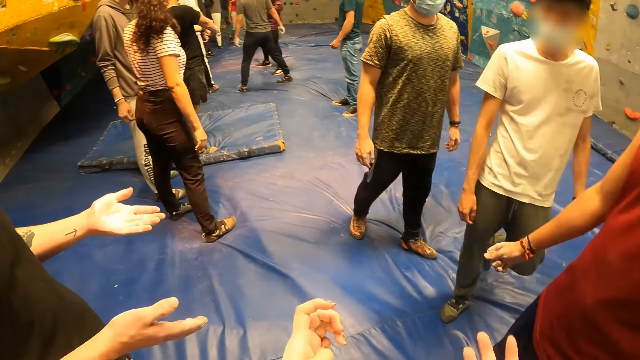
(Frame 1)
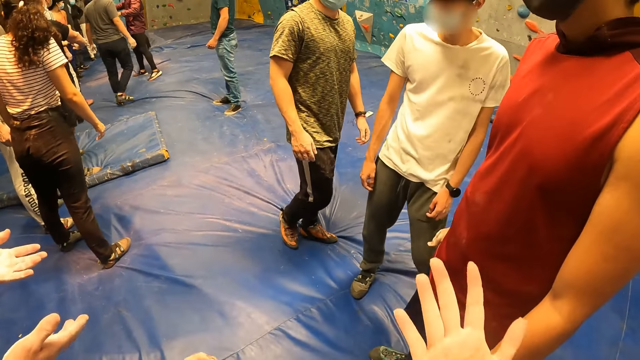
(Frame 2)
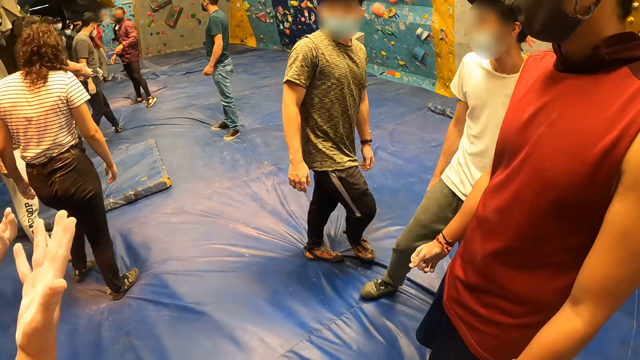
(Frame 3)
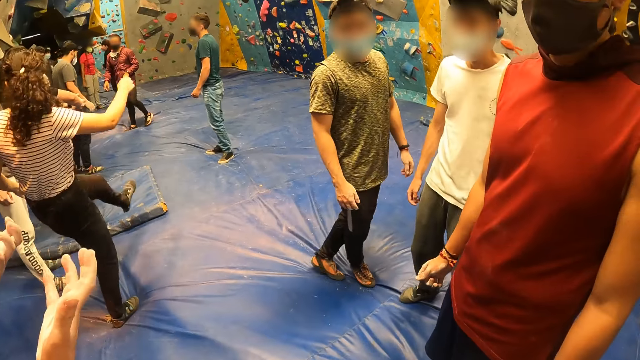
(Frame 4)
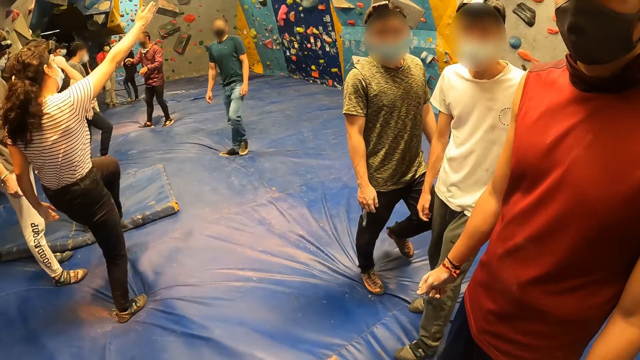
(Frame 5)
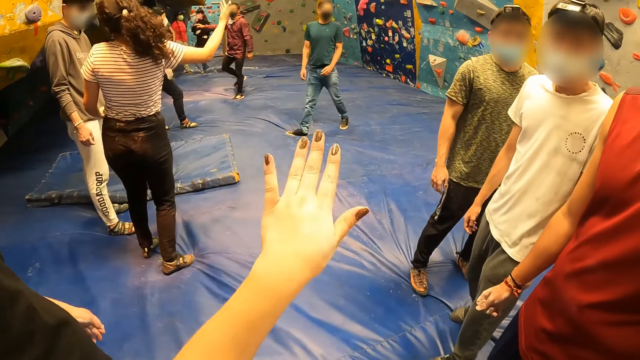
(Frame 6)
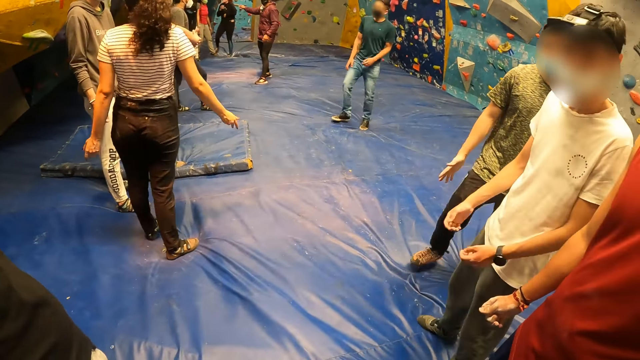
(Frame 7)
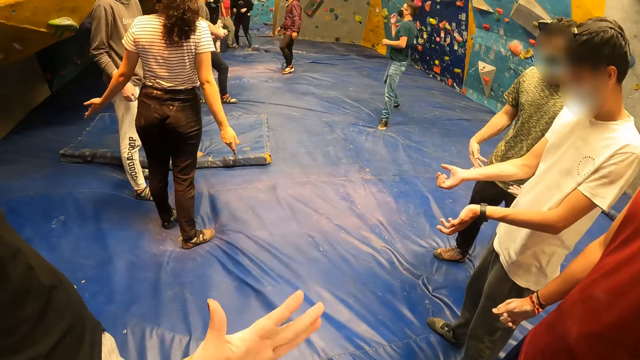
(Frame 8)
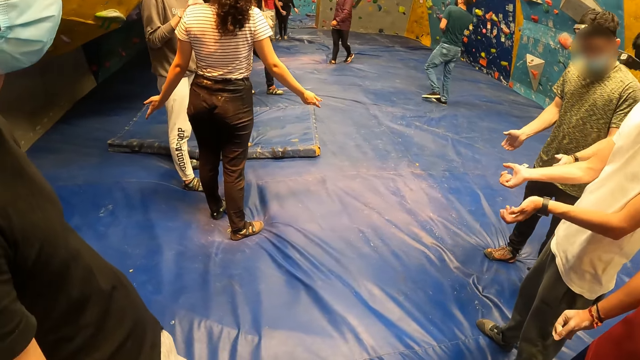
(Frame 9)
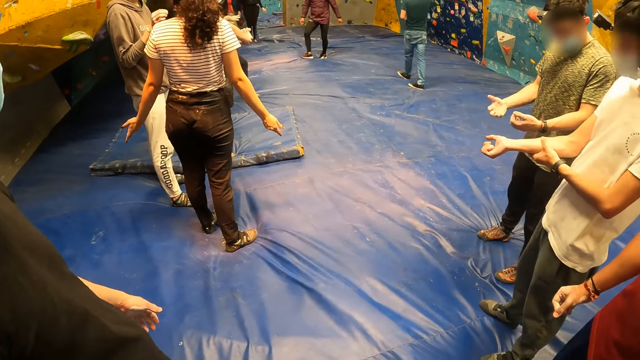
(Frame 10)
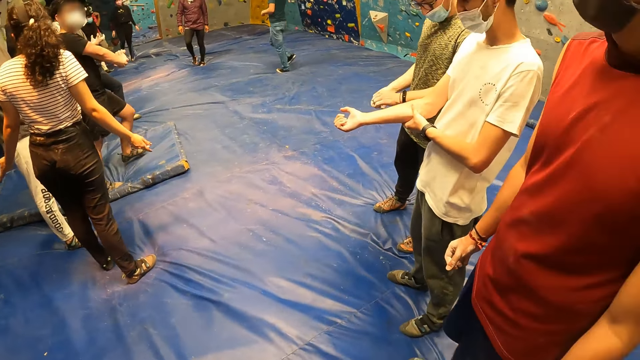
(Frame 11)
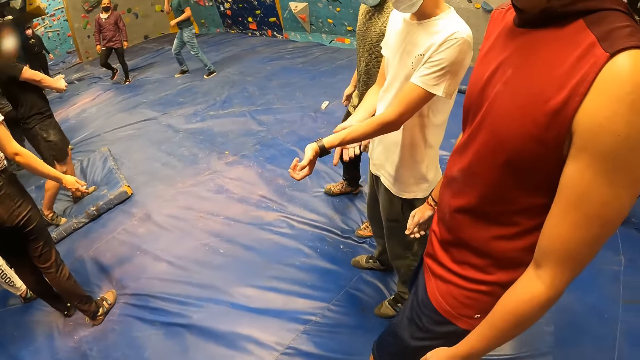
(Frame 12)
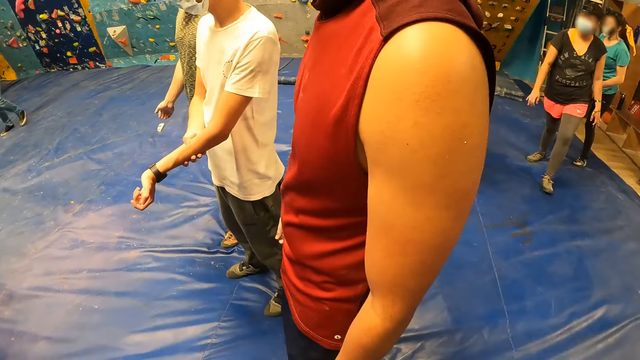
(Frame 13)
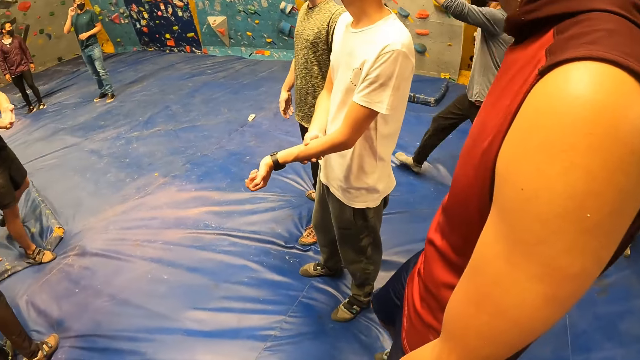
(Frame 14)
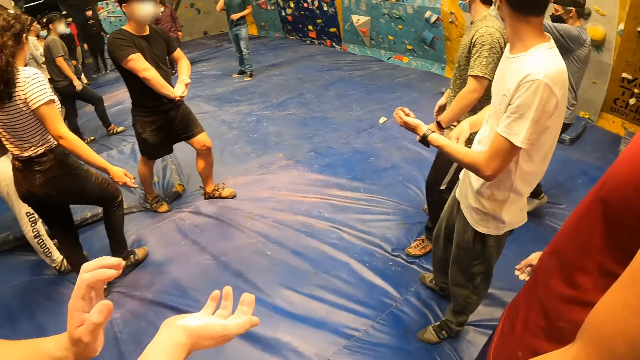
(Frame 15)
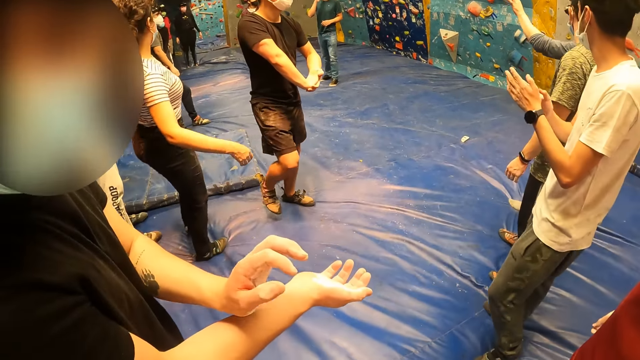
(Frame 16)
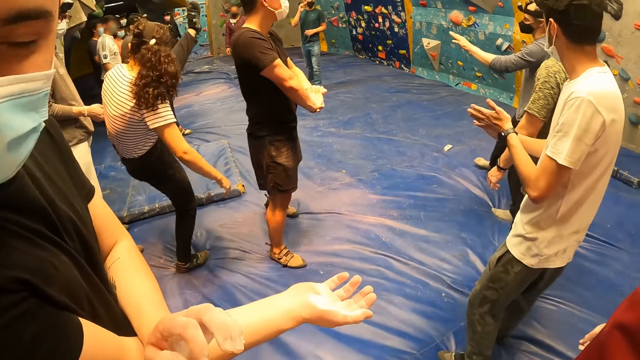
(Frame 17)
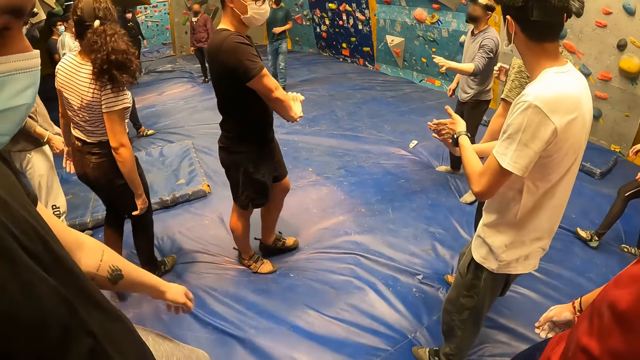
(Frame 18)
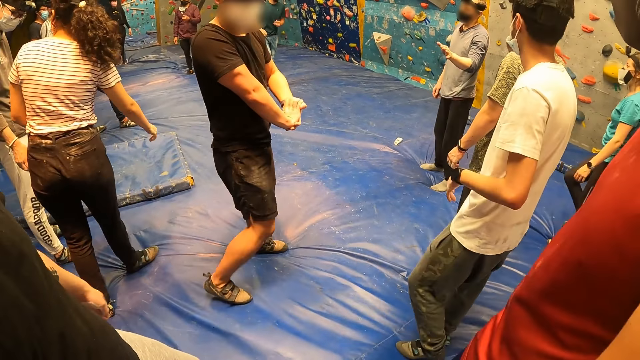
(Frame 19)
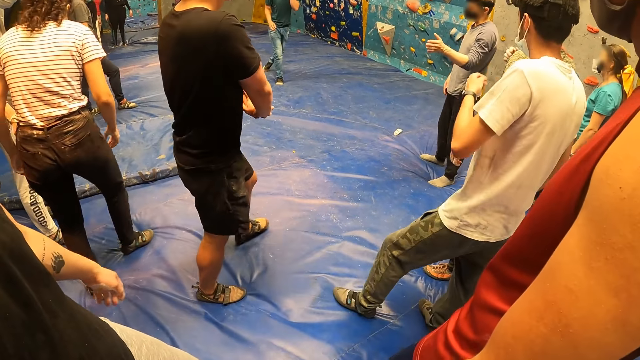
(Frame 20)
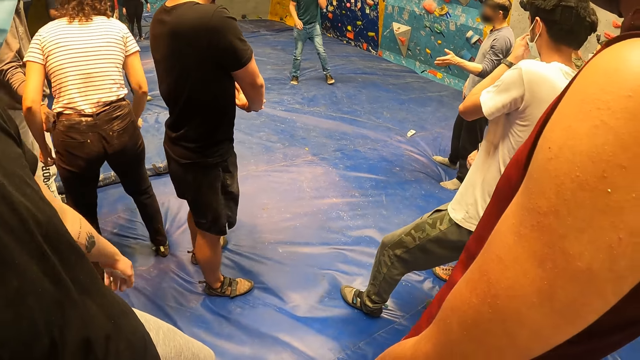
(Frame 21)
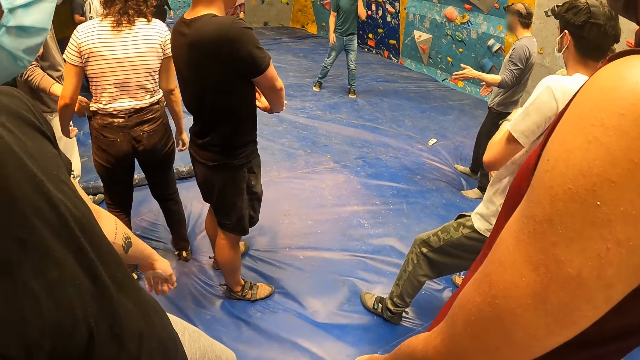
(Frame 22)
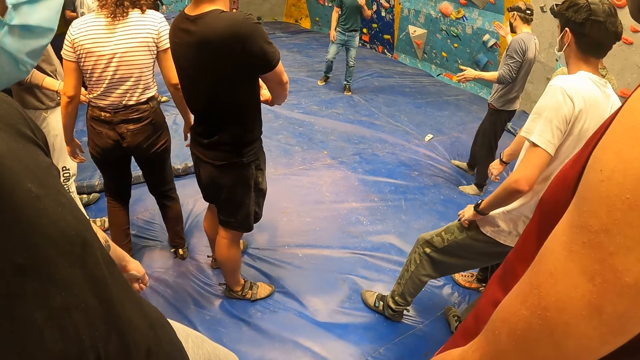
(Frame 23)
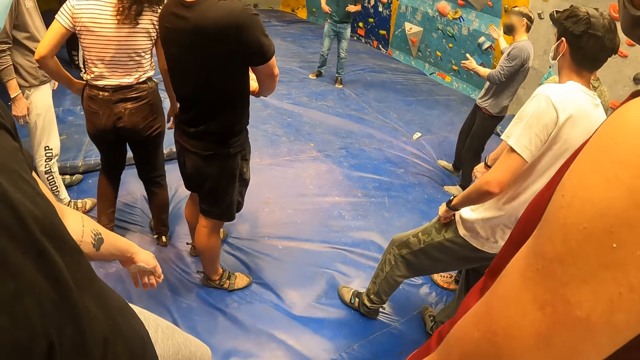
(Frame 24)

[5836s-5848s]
A man speaks to the camera wearer. The camera wearer moves her hands. The man touches his left hand with his right hand.

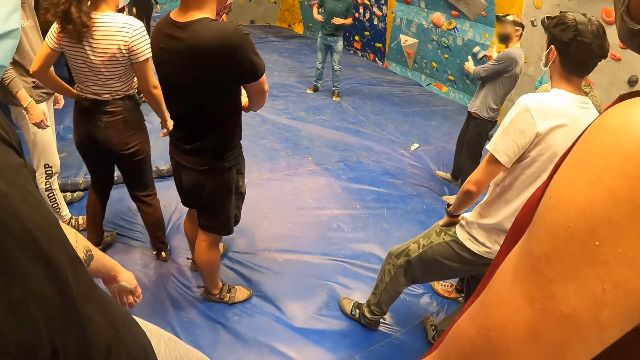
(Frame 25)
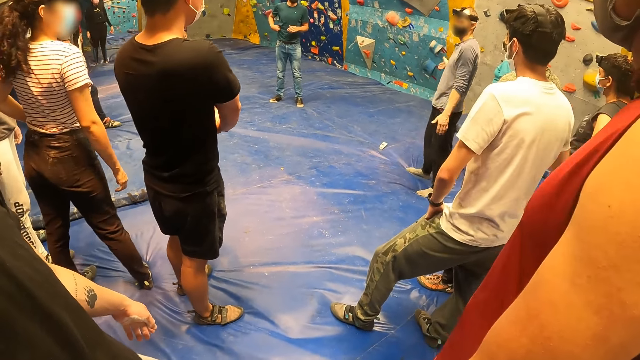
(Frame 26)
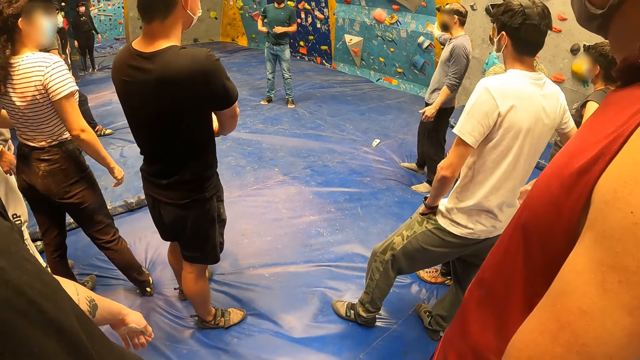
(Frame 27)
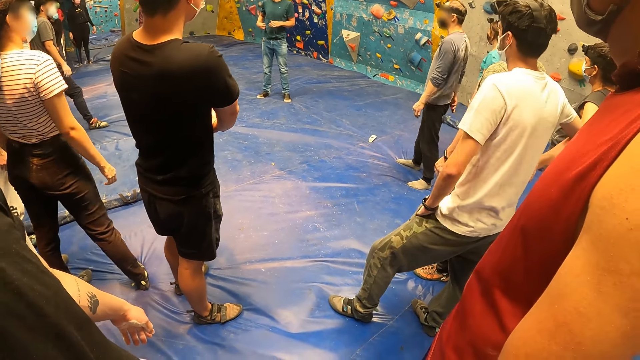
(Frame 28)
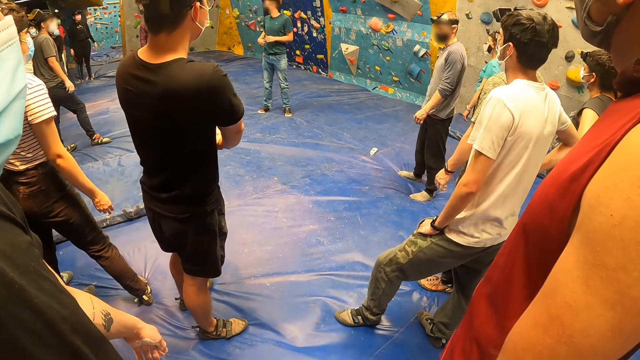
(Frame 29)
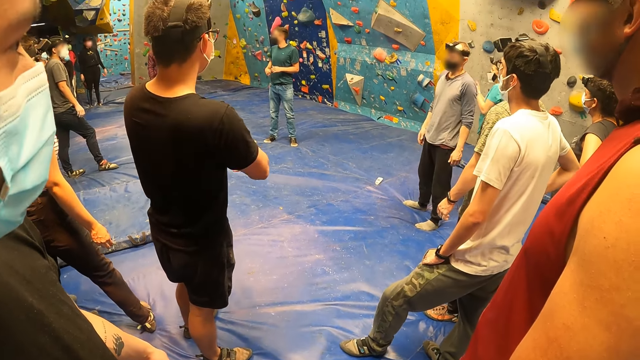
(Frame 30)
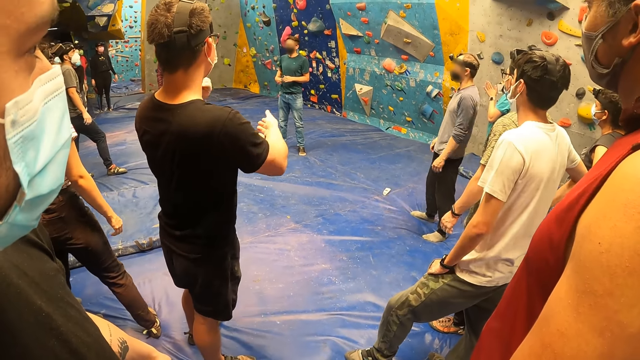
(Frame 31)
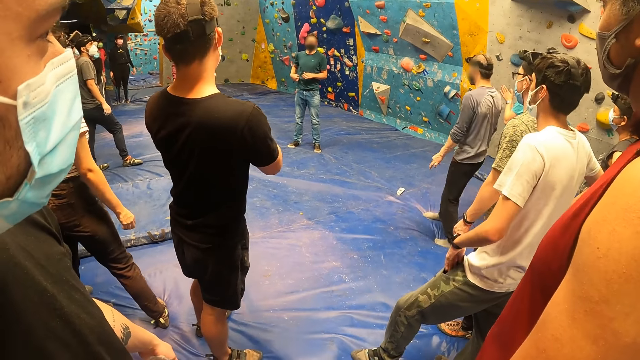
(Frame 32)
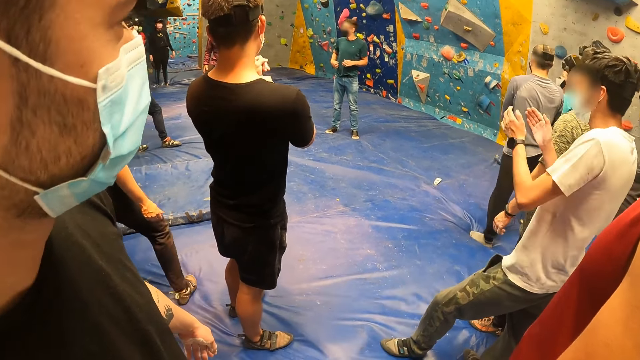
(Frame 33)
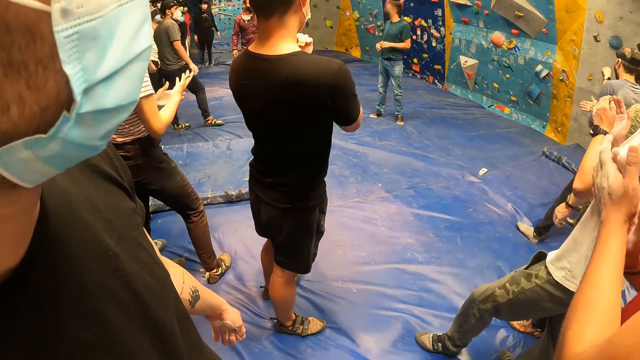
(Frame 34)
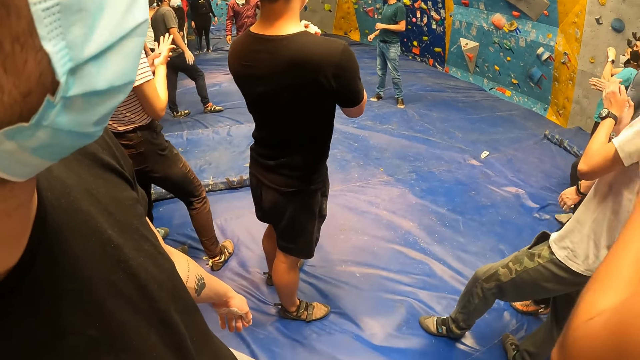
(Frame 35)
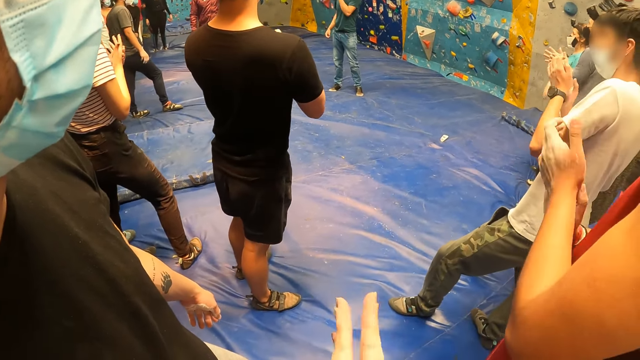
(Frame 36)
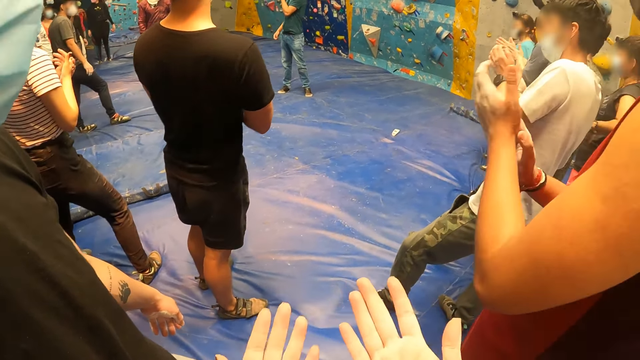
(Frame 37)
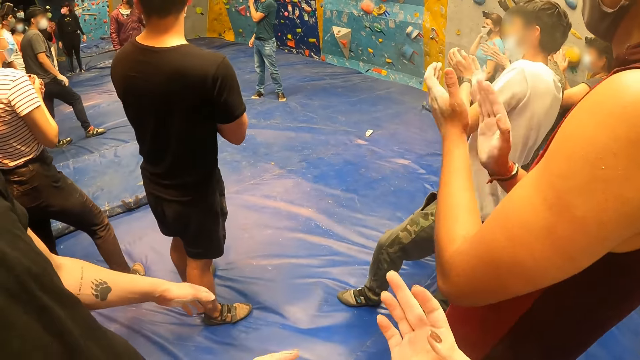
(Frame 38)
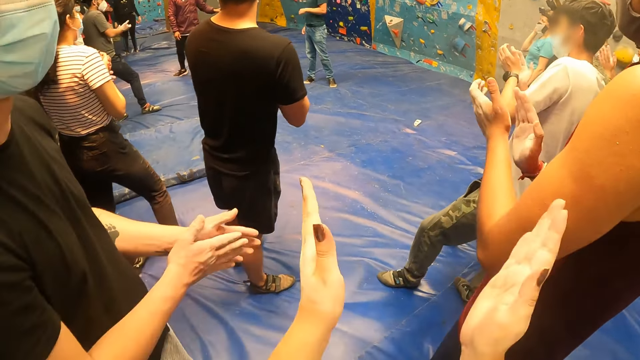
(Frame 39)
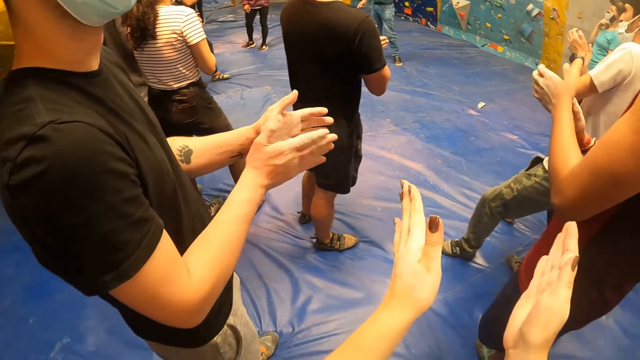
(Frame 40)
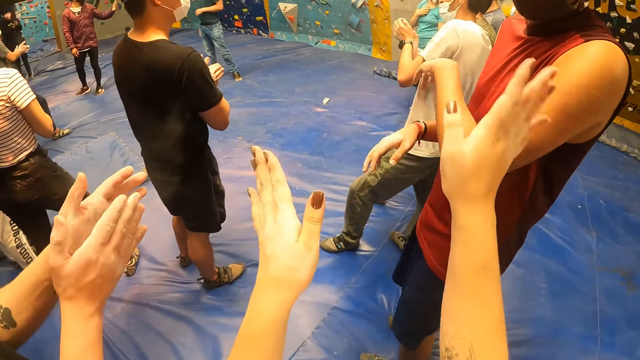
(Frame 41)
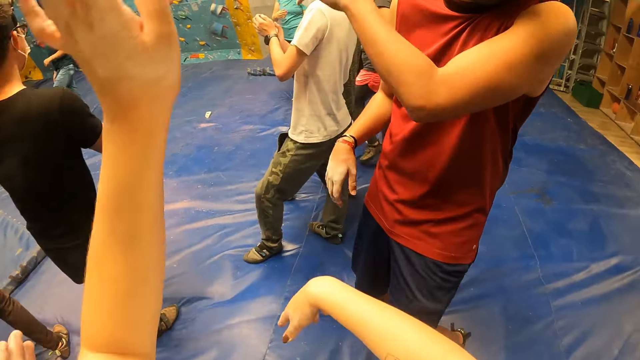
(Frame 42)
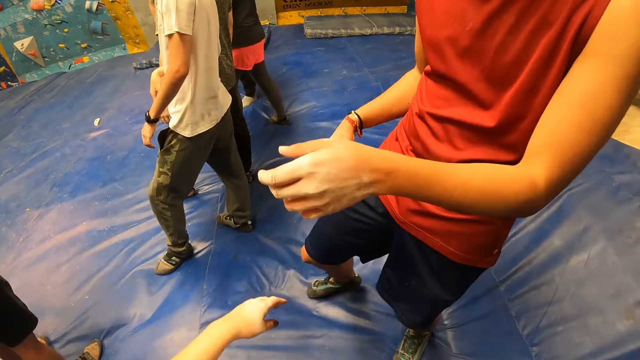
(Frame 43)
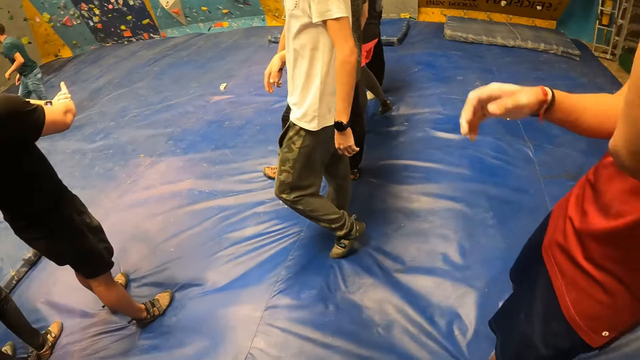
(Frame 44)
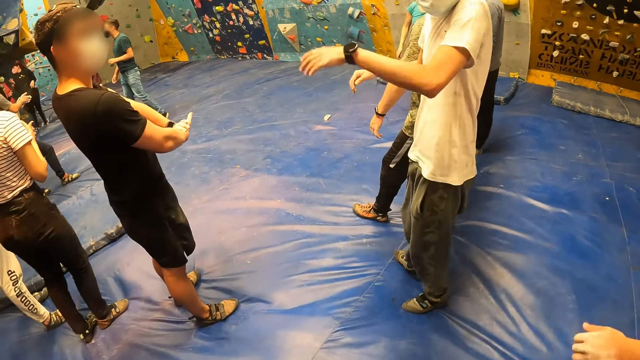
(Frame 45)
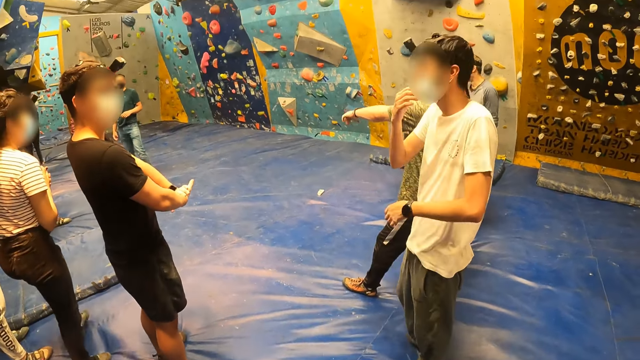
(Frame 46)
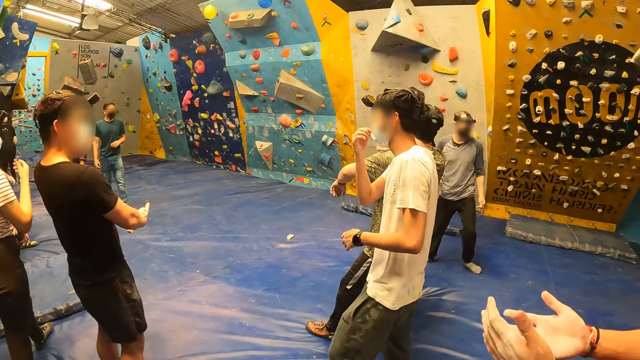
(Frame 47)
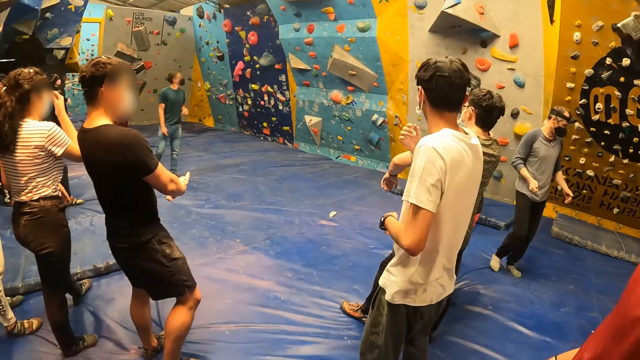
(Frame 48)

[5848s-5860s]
The camera wearer claps her hands. The man claps his hands.
